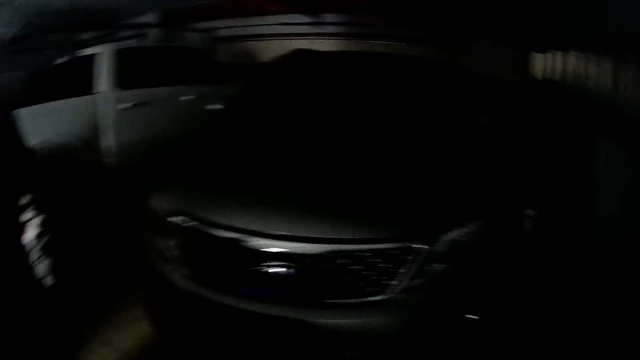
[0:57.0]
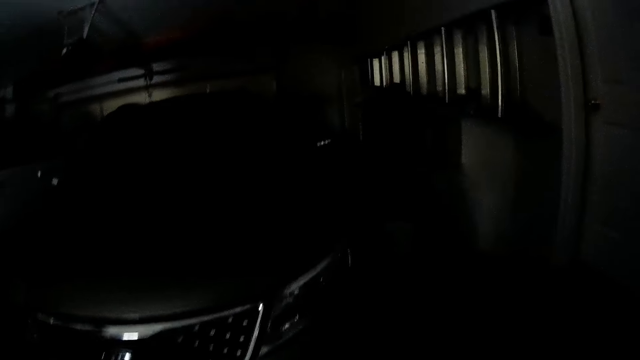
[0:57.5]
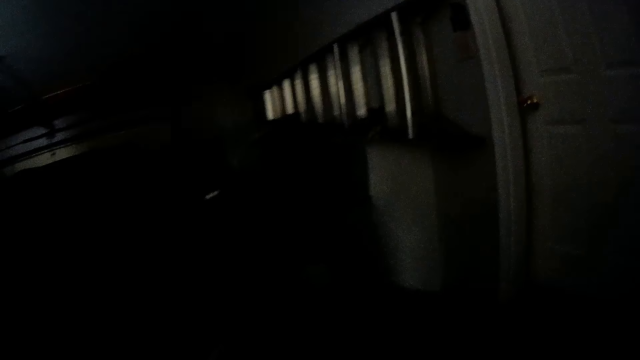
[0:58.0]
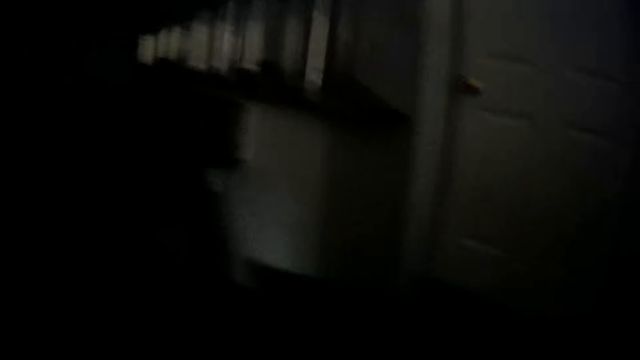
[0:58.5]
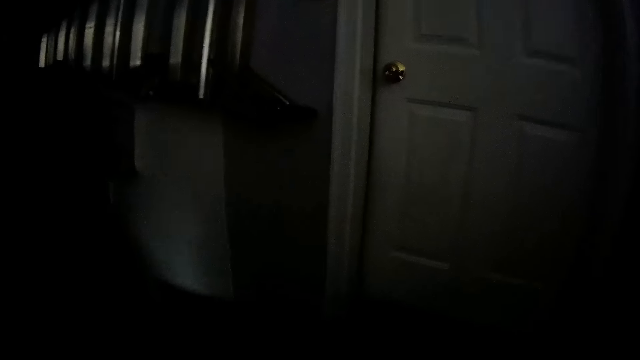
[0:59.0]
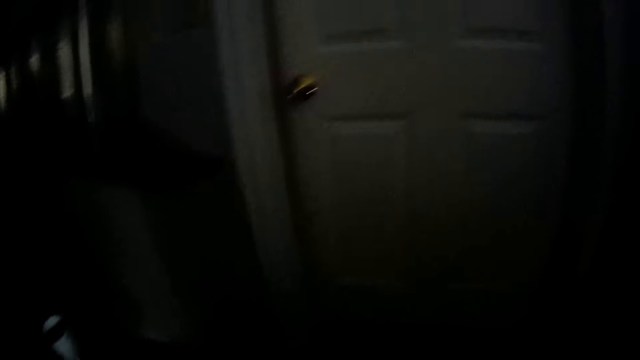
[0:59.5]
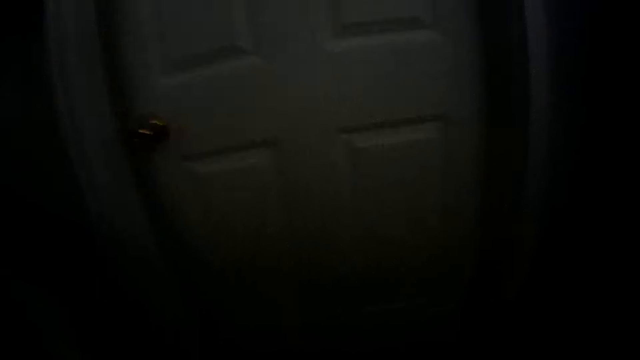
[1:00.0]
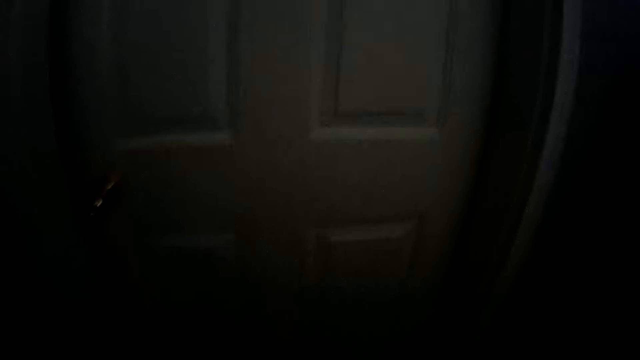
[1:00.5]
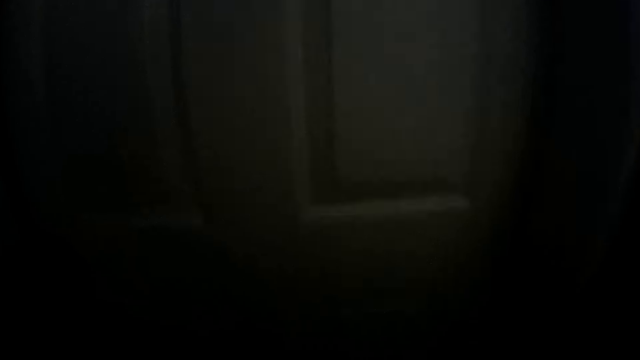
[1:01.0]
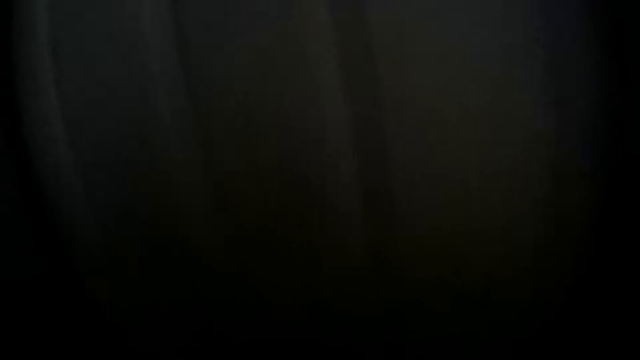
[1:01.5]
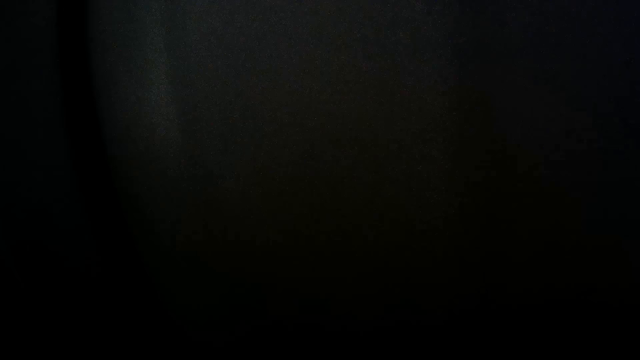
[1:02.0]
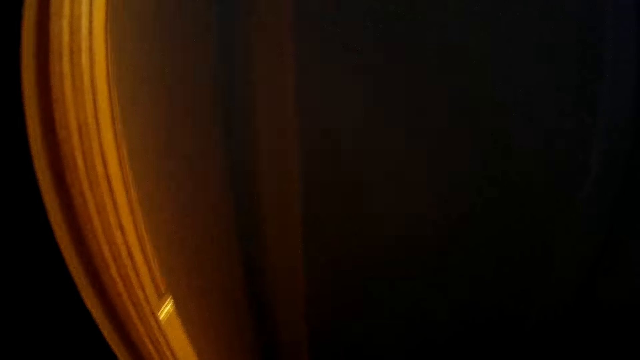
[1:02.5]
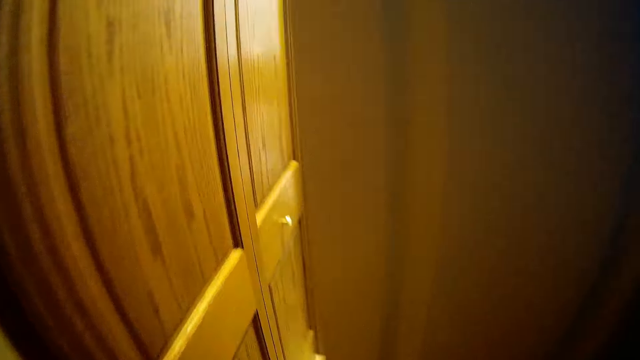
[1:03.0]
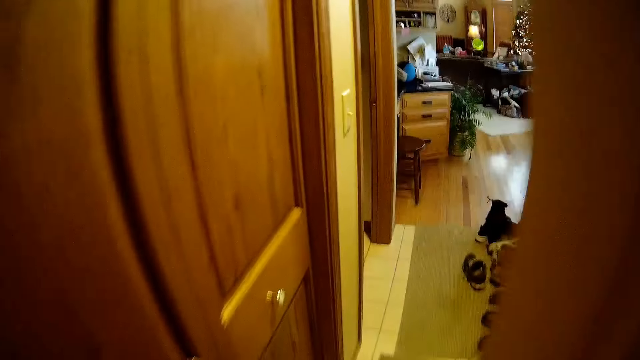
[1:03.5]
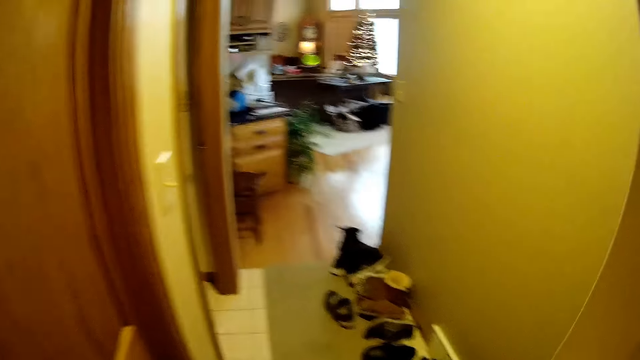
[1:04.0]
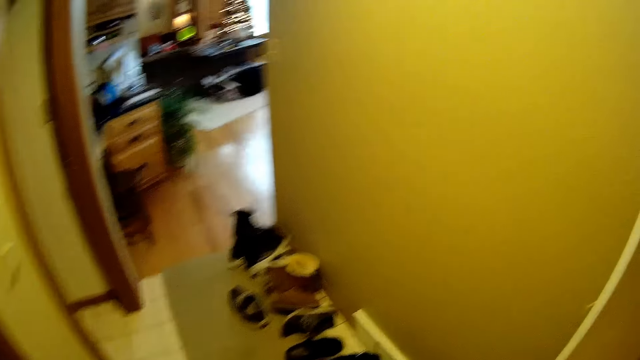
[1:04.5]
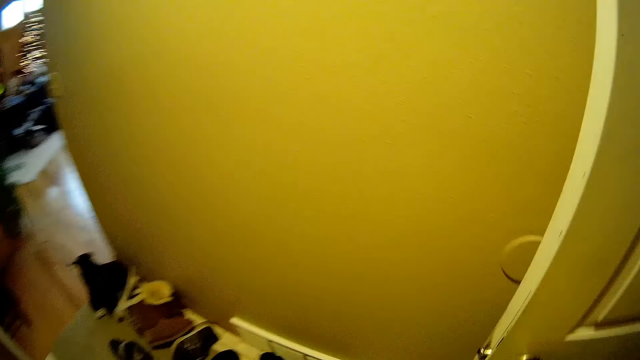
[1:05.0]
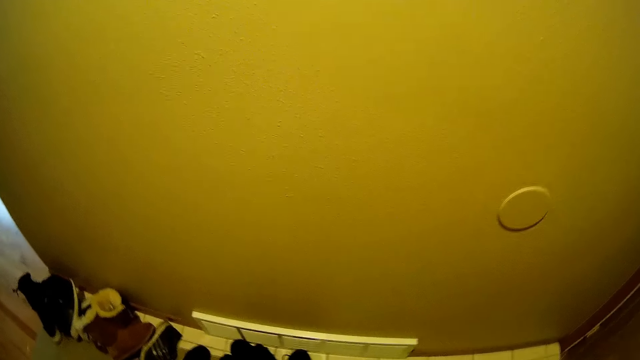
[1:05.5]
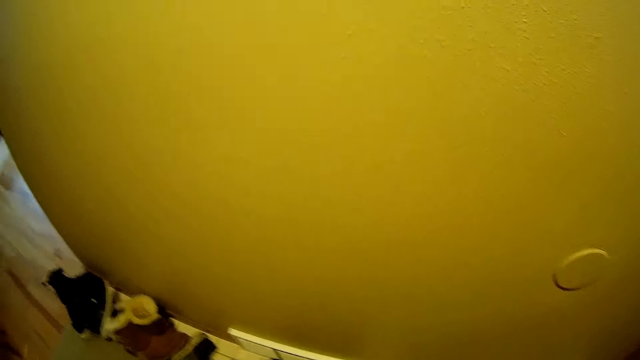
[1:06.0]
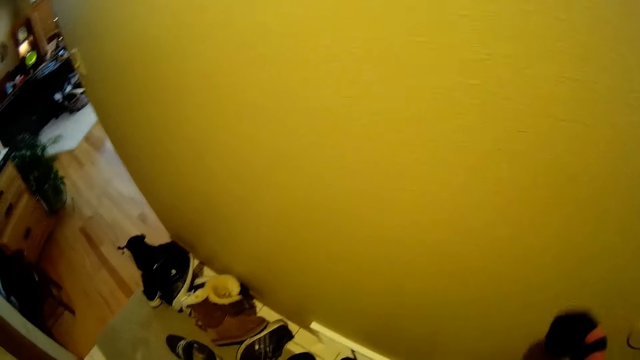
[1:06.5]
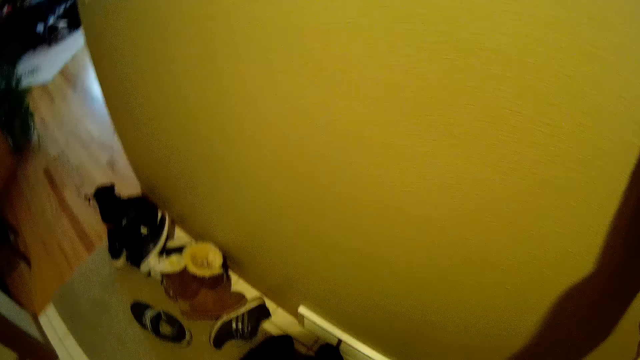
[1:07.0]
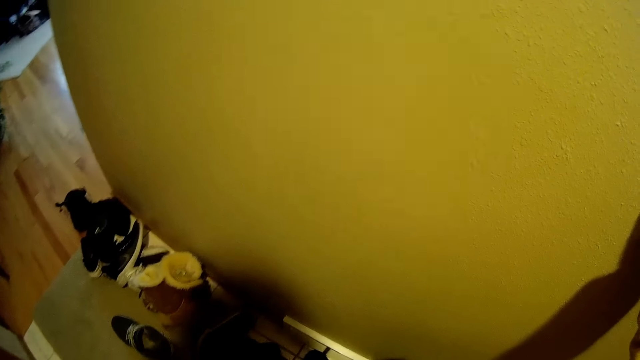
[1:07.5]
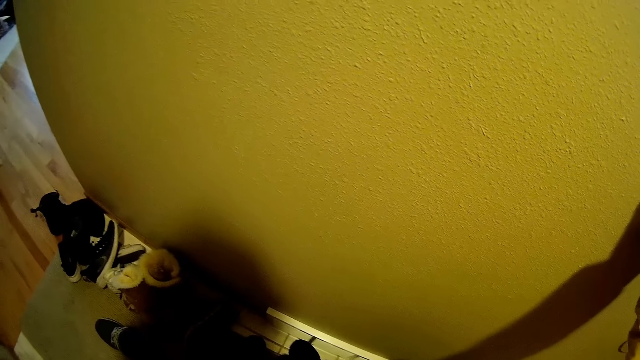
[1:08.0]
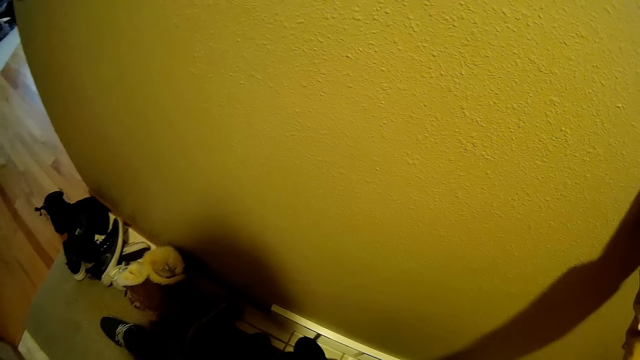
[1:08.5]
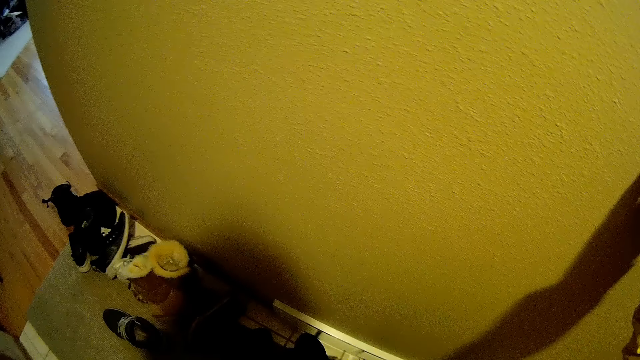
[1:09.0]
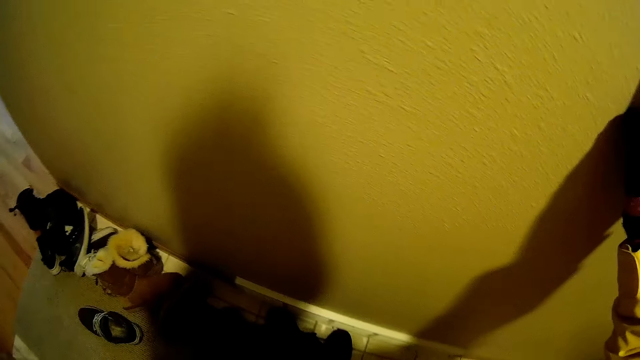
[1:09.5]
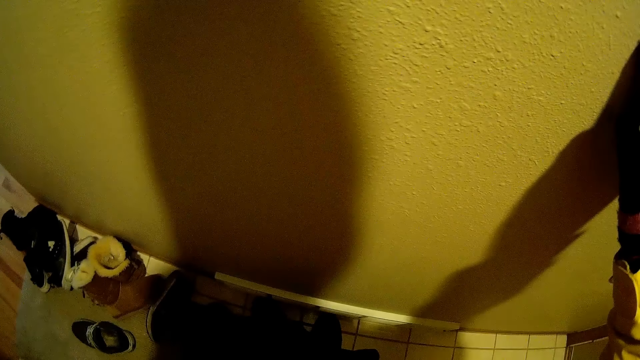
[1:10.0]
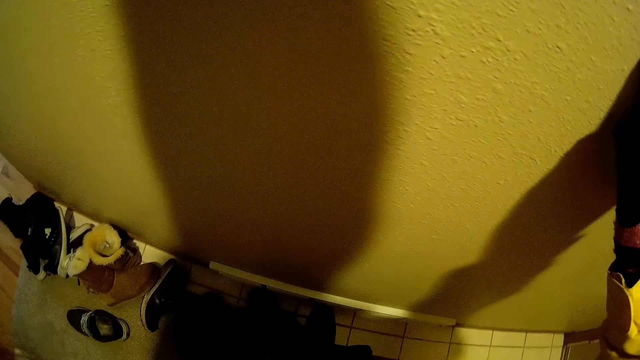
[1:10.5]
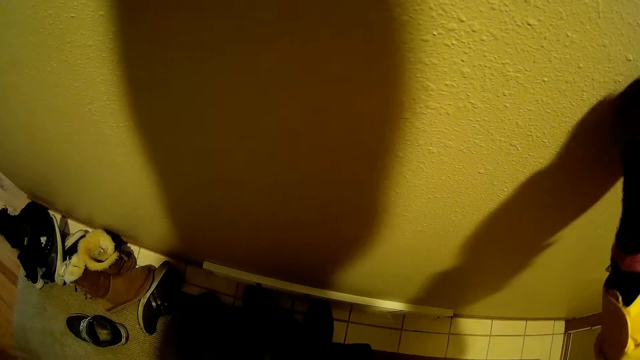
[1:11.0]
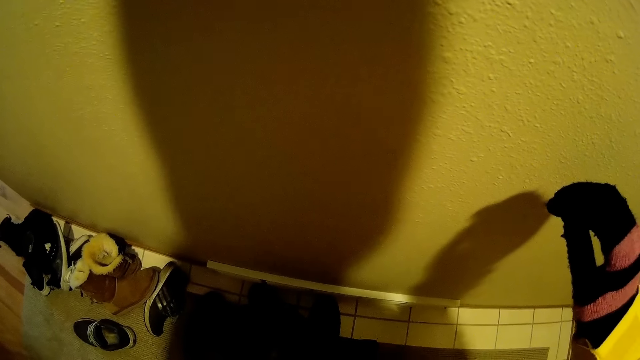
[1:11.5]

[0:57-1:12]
The camera wearer opens a door. He closes the door. He touches the wall with his right hand.

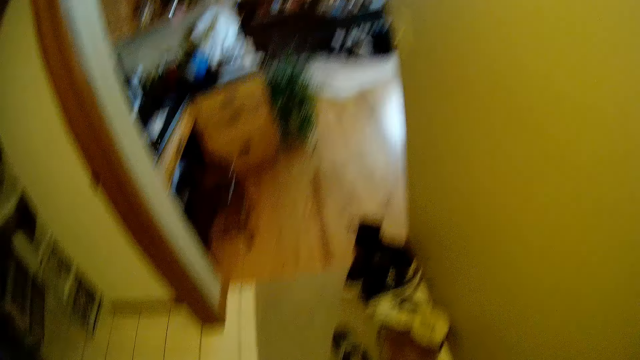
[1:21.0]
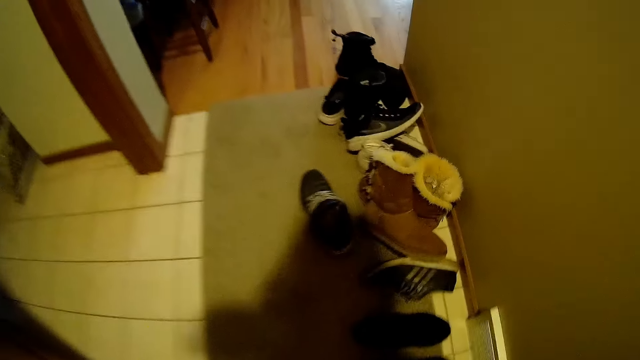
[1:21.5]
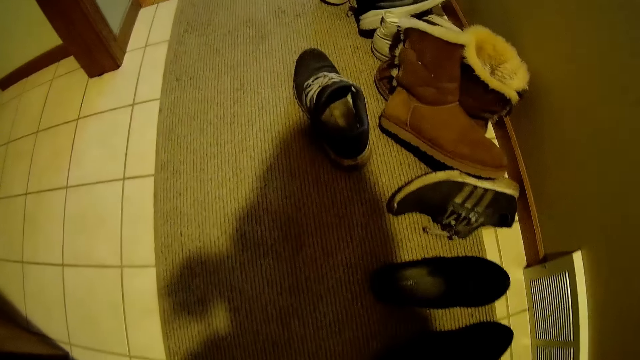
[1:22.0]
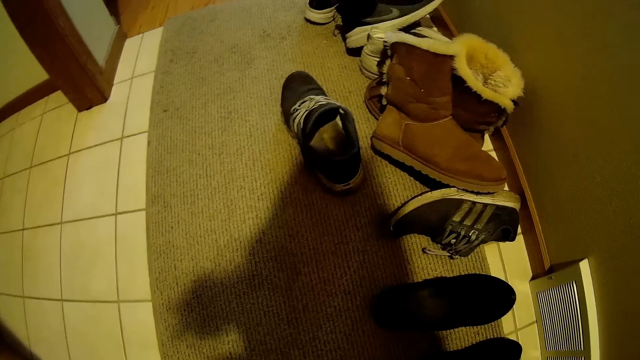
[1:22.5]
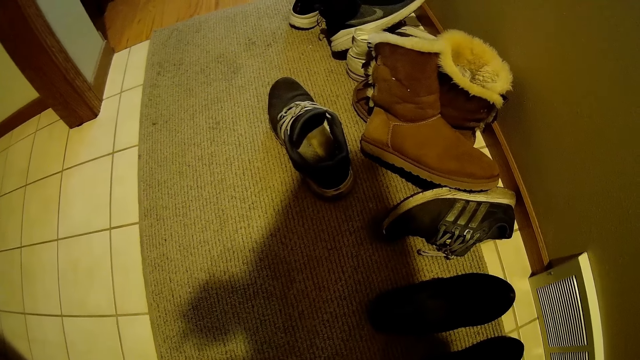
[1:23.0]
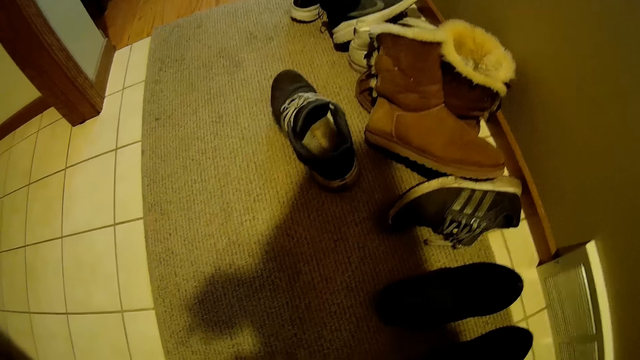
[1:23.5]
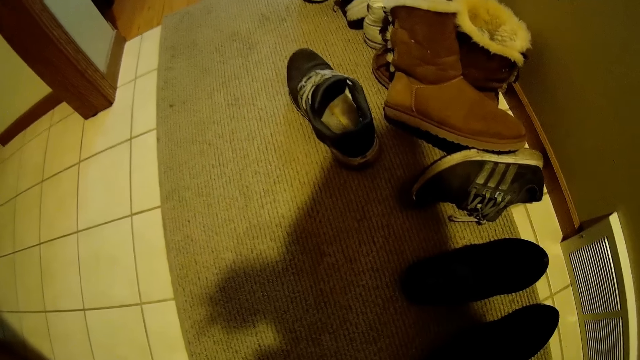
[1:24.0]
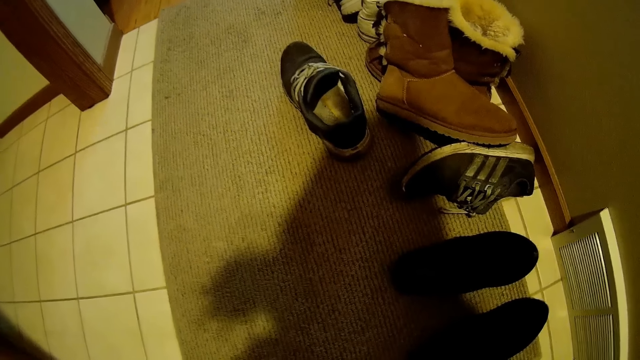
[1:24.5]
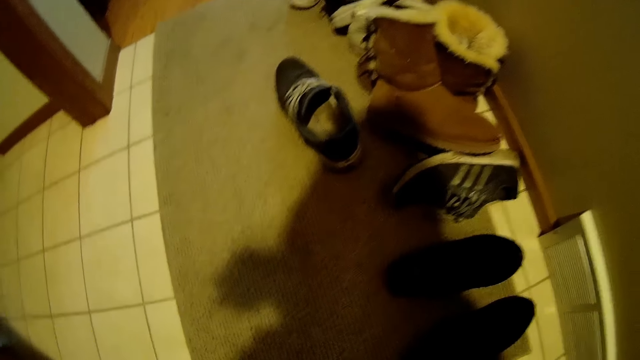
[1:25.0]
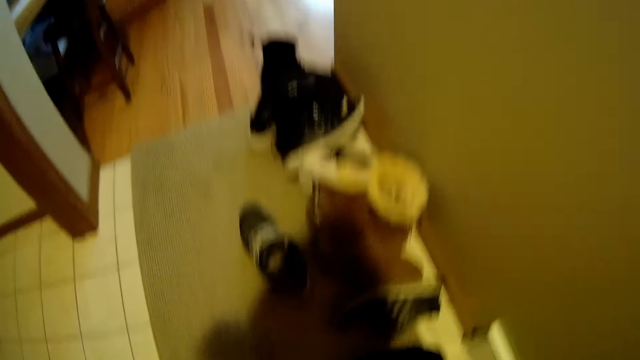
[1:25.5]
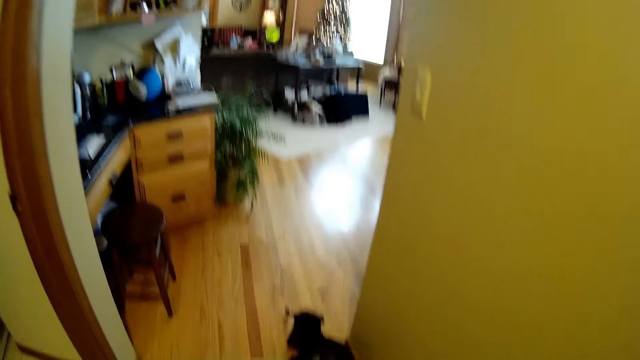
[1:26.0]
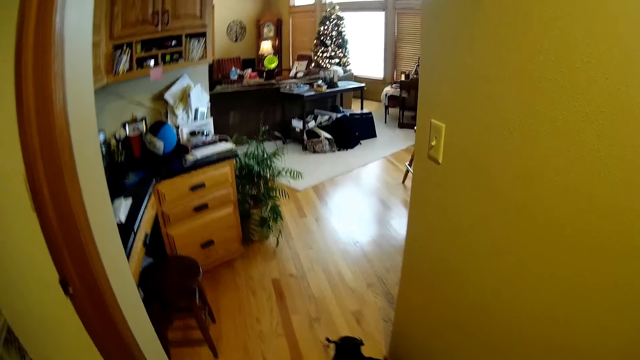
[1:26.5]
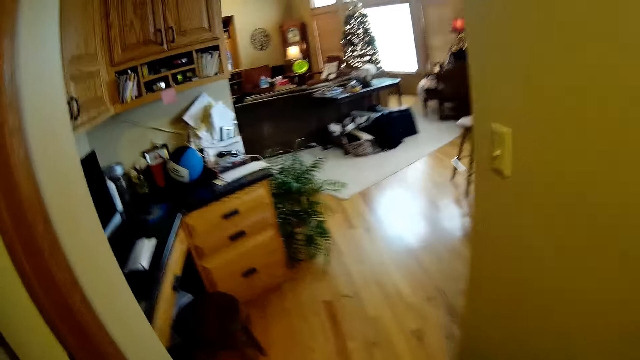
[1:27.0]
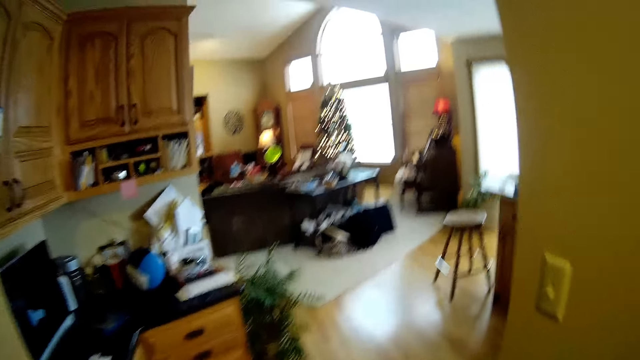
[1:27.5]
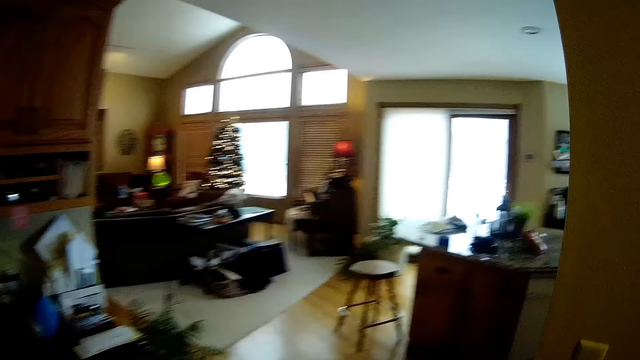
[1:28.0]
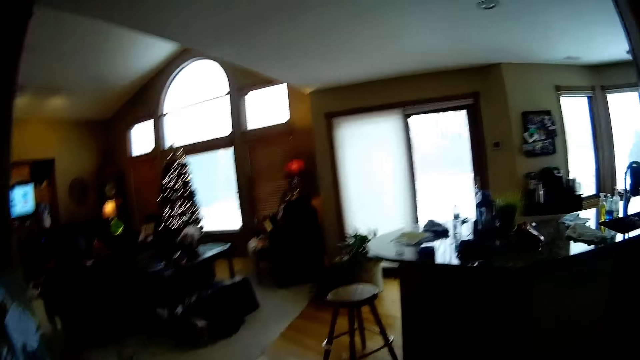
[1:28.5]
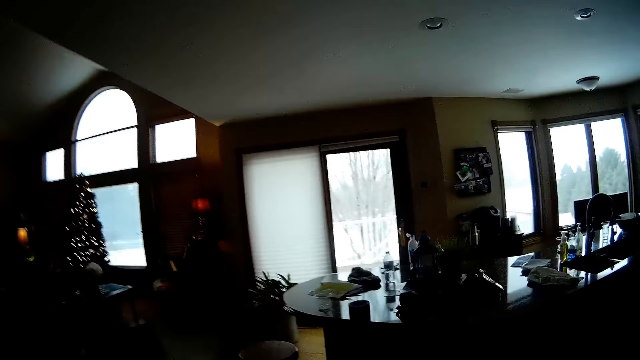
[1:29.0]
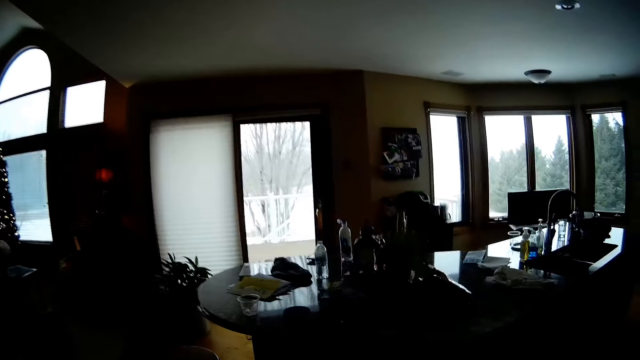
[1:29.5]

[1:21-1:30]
The camera wearer walks into the kitchen. They walk around.
